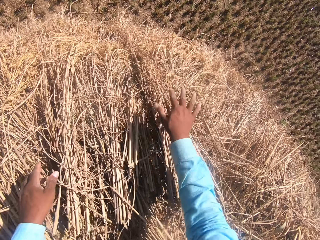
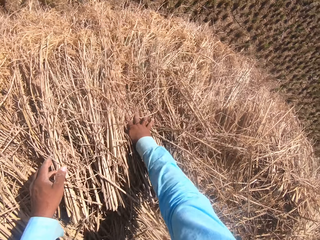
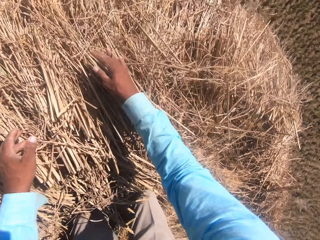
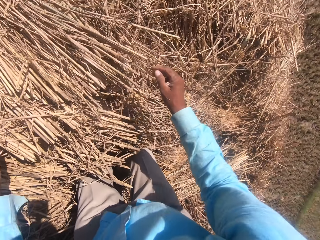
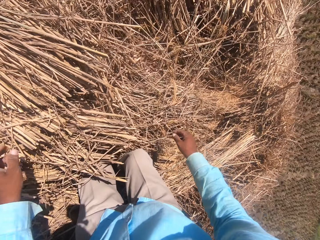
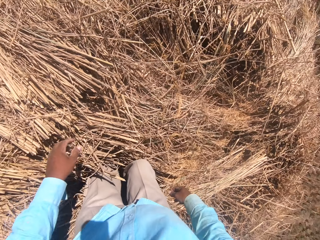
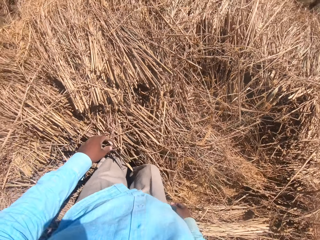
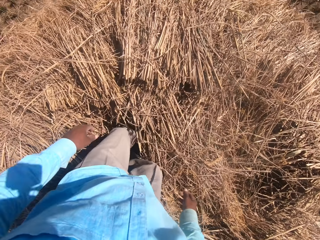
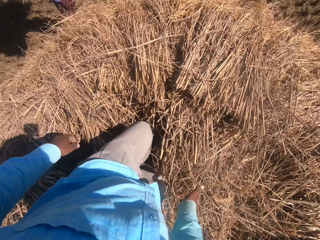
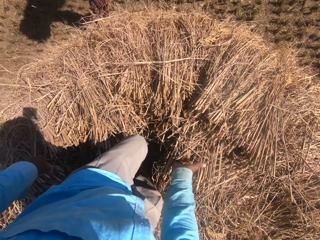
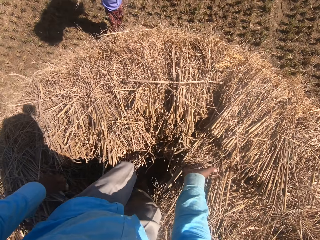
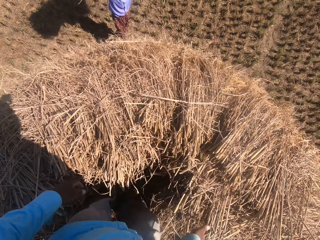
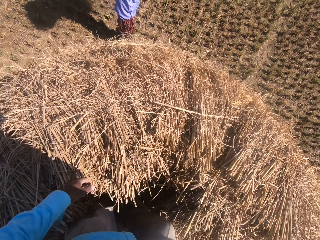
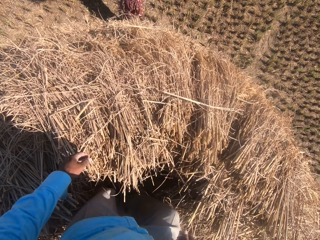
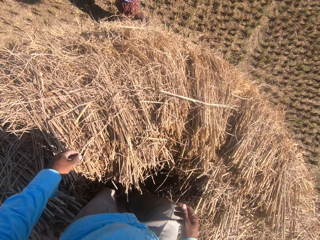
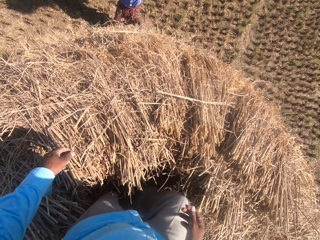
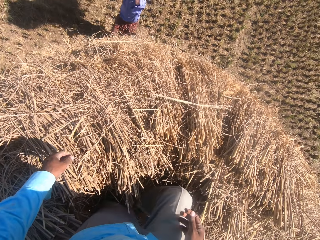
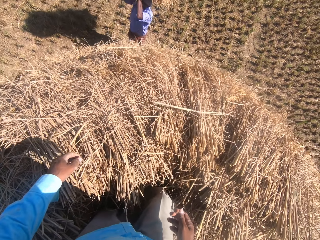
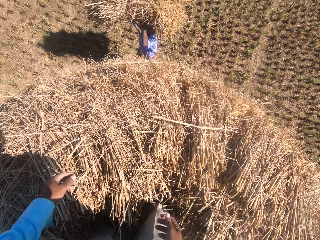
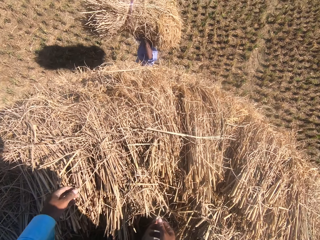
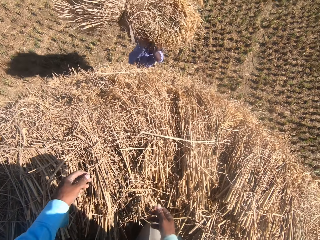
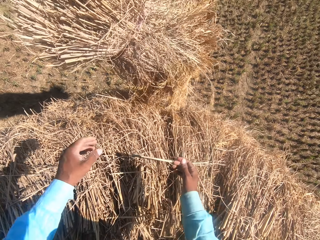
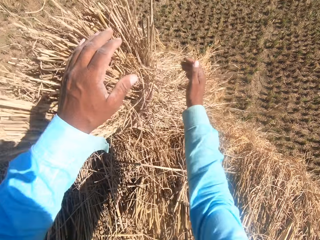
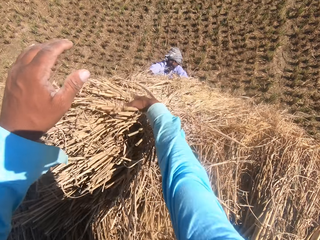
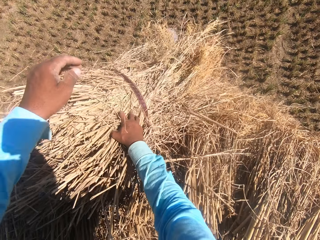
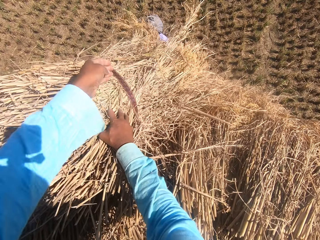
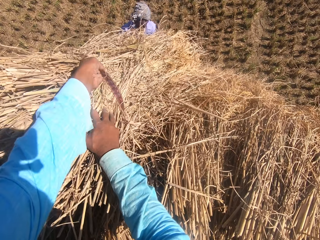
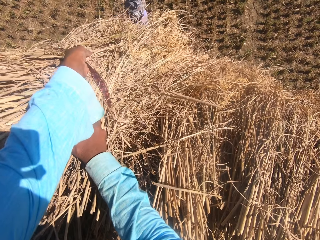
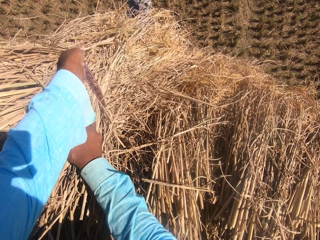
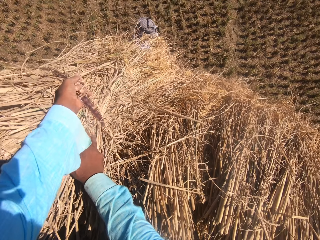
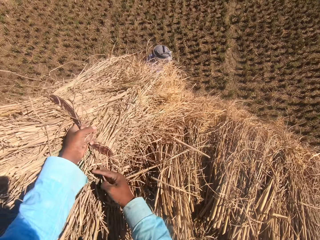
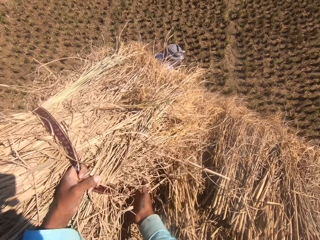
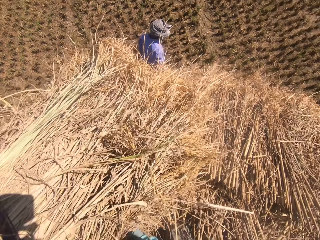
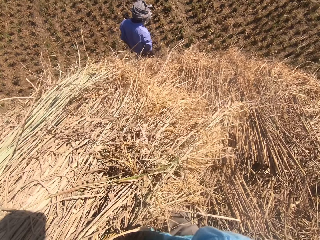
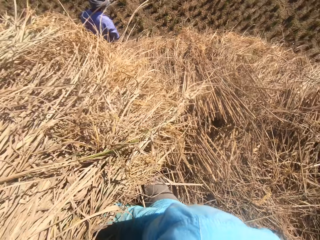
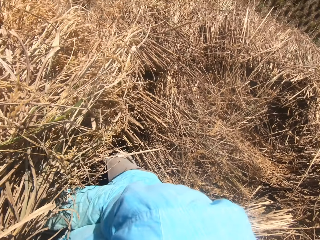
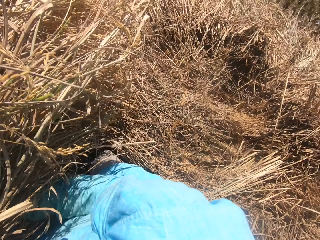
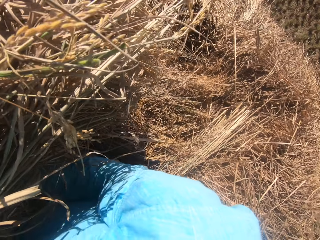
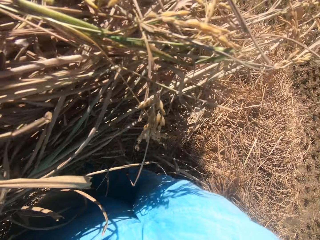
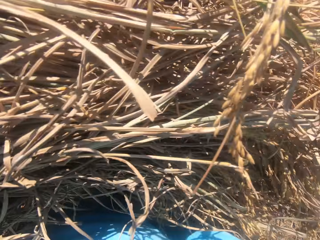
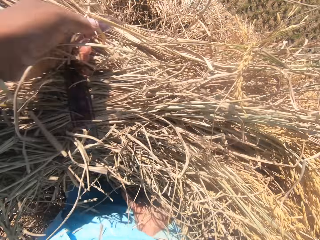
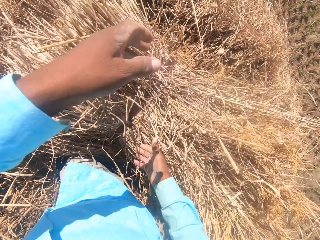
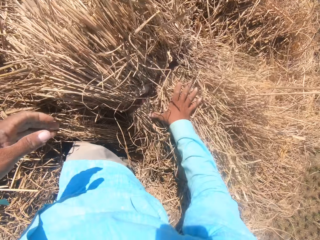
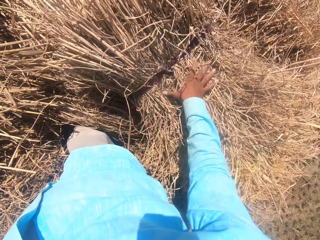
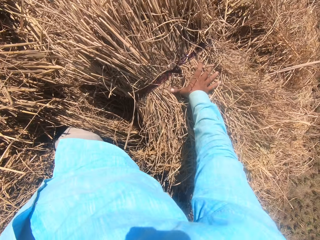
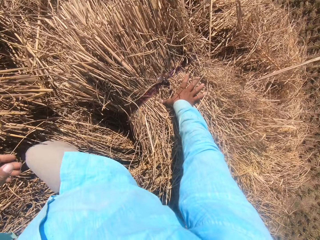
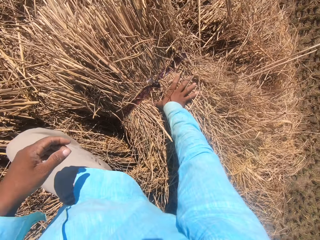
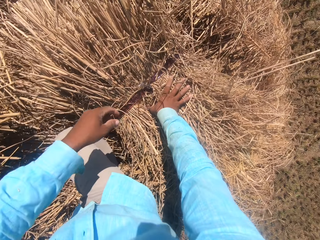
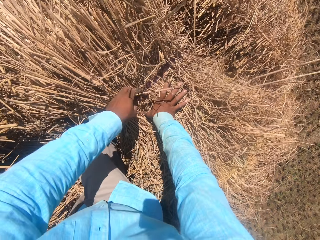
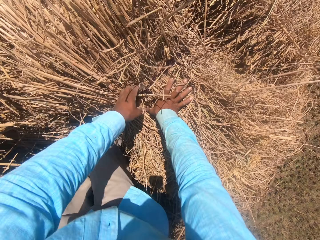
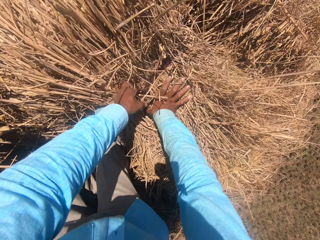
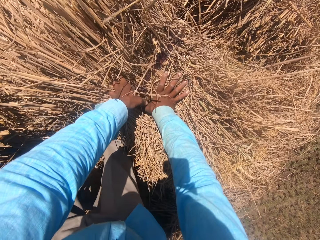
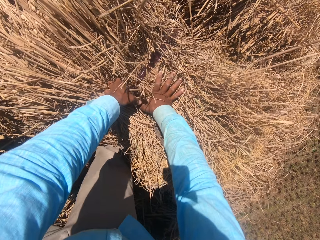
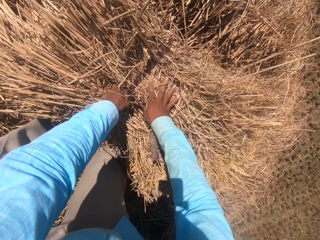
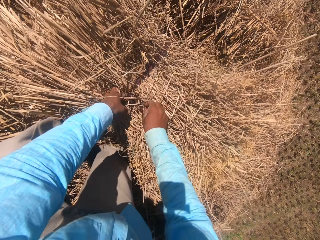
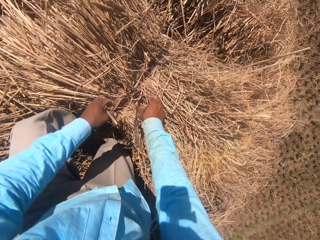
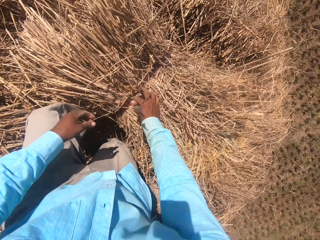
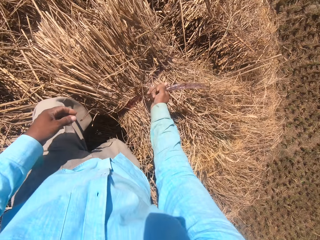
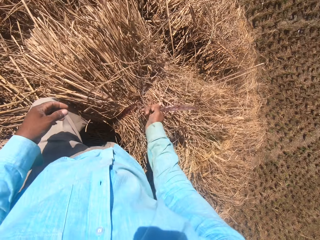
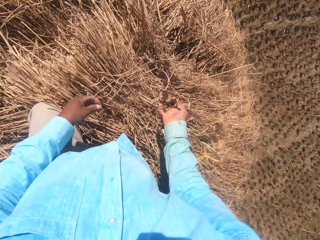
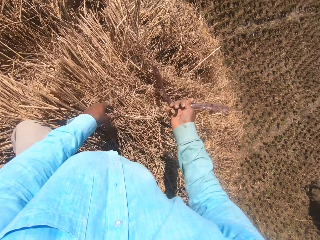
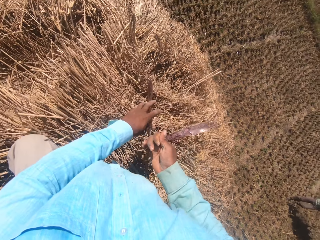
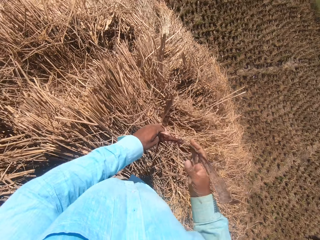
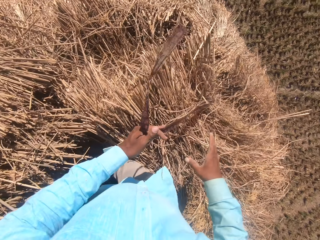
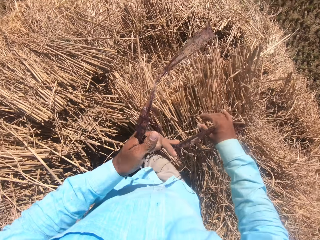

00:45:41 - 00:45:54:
The camera wearer spreads the grass straws with his hands. He turns around. A man carries another stack of dried grass straws on his head. The camera wearer converses with the man. The man stands in front of the camera wearer. The man throws the stack of dried grass straws towards the camera wearer. The man lifts the grass straws. The camera wearer collects the stack from the man. He sets the stack of dried grass straws on the heap. He pulls the grass straws with his hand, drops the grass straws on the tuft and presses the grass straws with his hand. He unties the rope or string on the stack of dried grass straws. He holds the string. He pulls his hand off the string. He pulls the rope from the stack of dried grass straws with his hand.

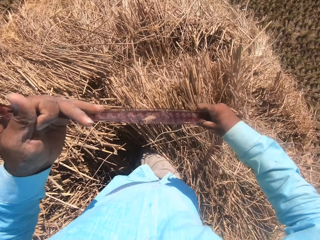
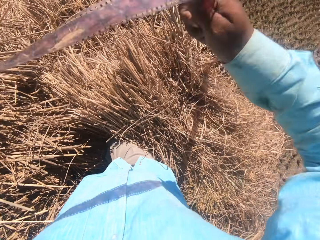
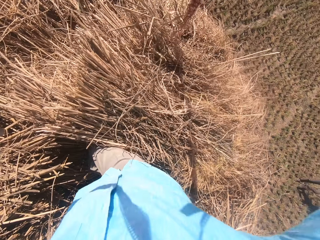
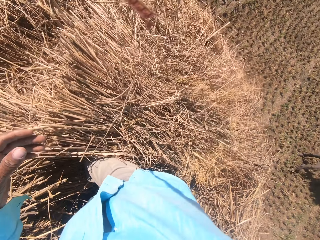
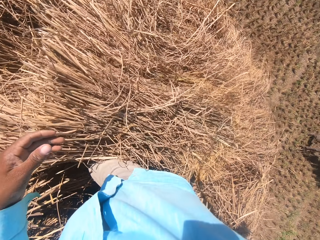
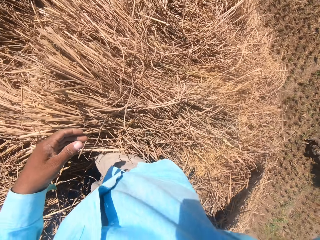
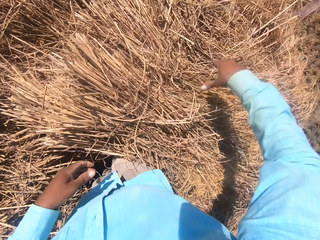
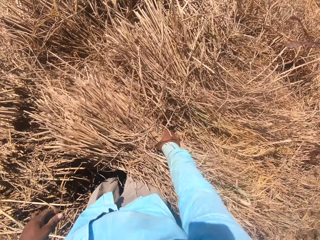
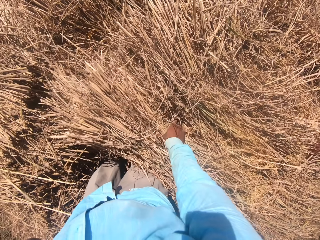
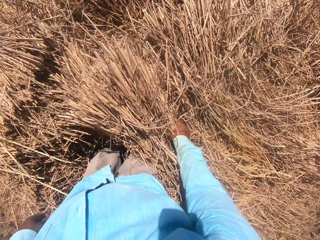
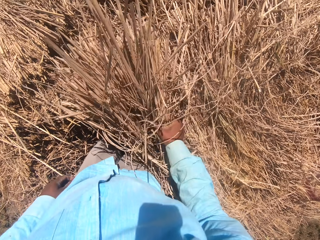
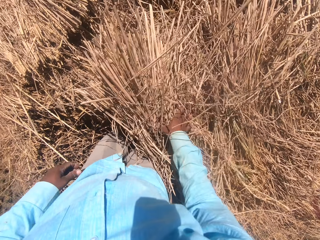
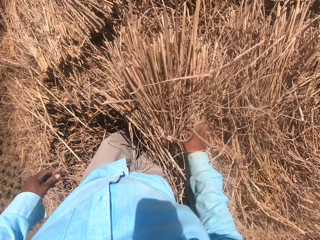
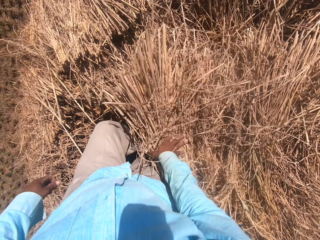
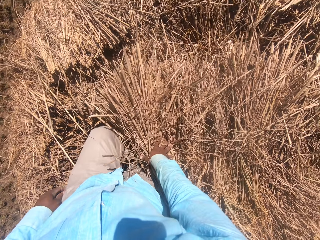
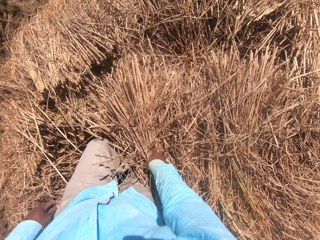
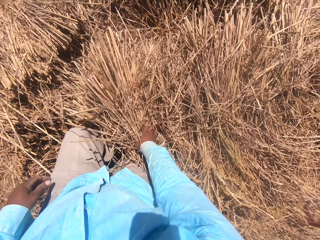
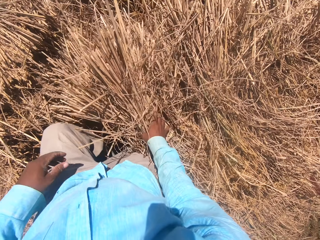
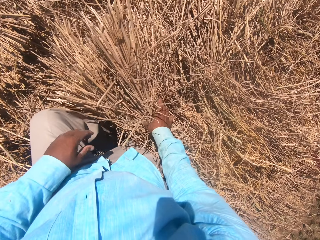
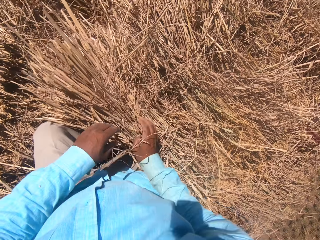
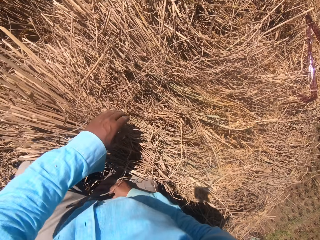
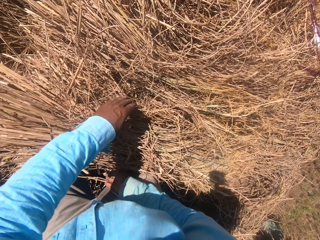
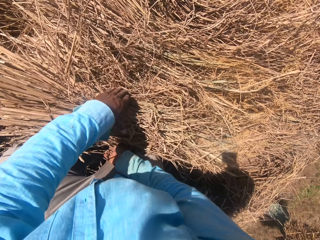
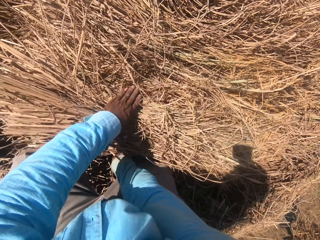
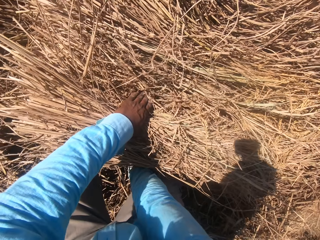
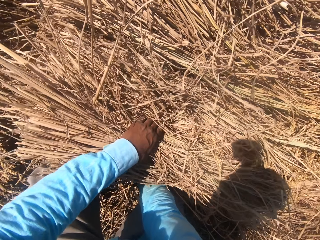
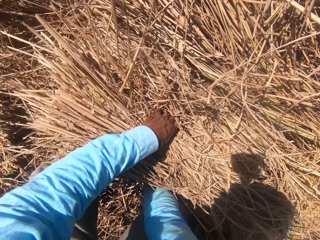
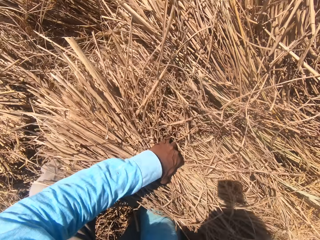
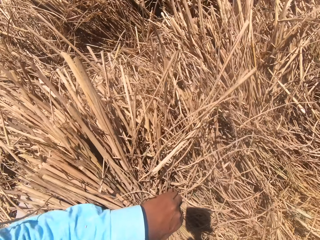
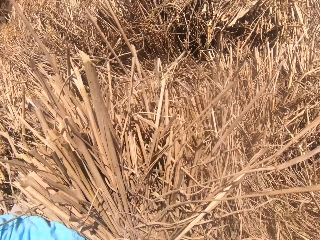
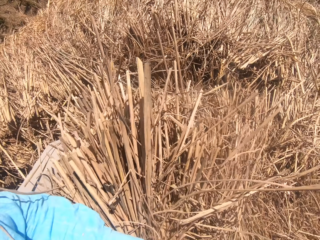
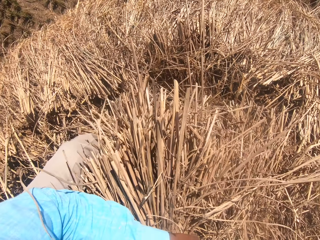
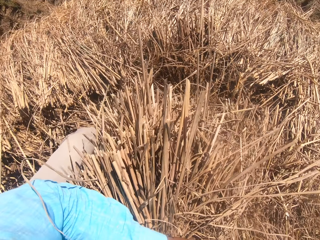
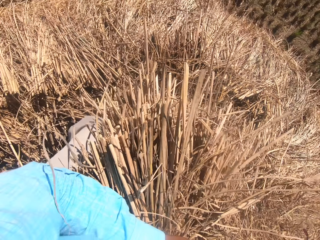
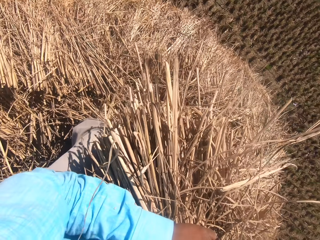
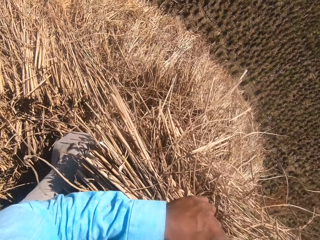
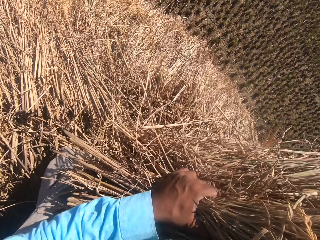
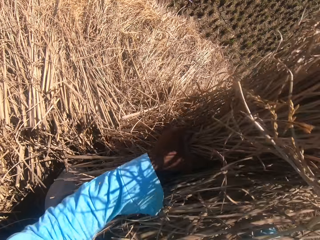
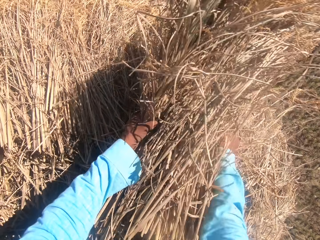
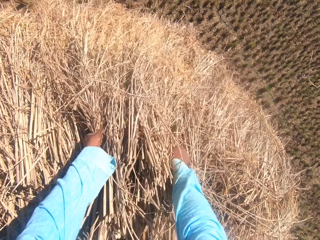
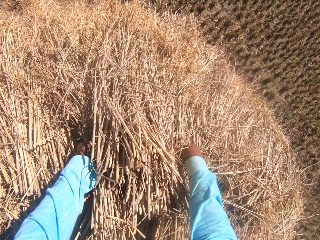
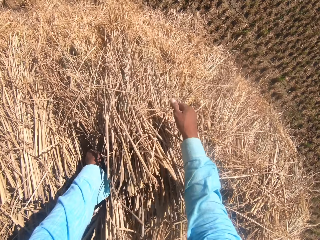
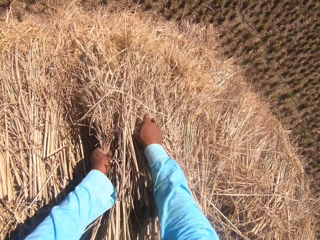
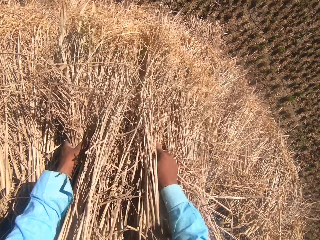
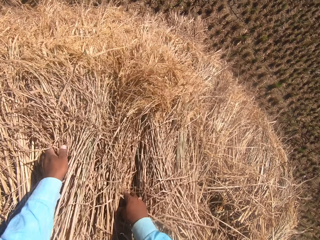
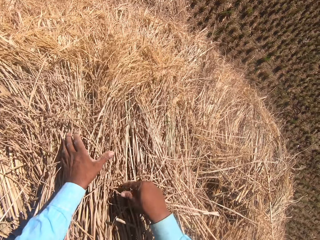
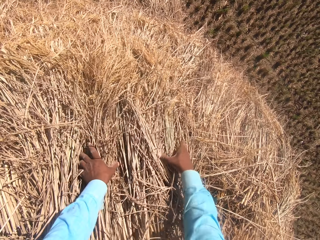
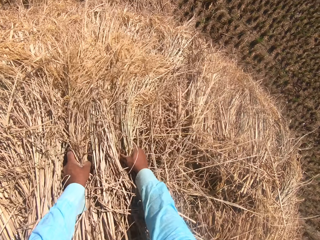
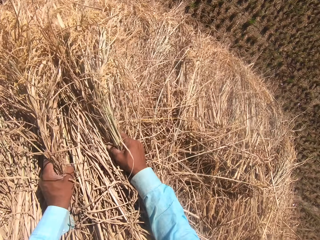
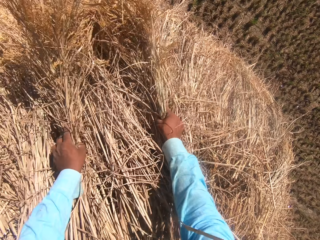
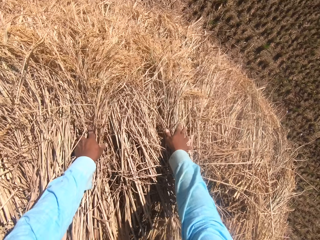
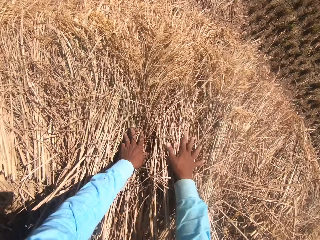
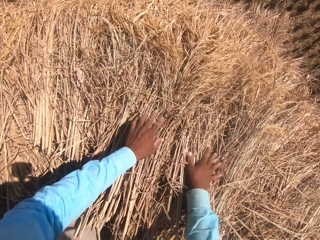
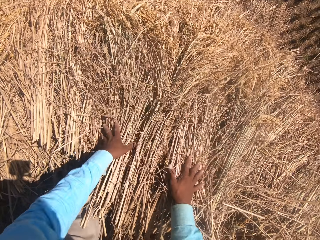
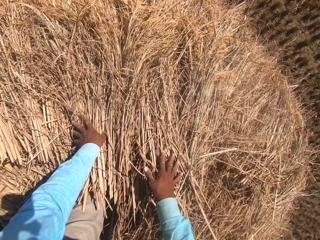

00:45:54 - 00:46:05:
The camera wearer switches the string or rope to the other hand. He pulls the string with both hands. He drops the rope on the heap. He arranges the stack of dried grass straws on the heap. He spreads the grass straws with his hand. He converses with a man. He picks grass straws with both hands. He puts the grass straws on the tuft. He spreads the grass straws with his hands.
